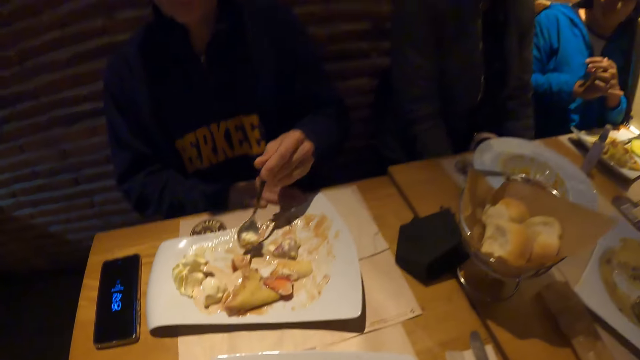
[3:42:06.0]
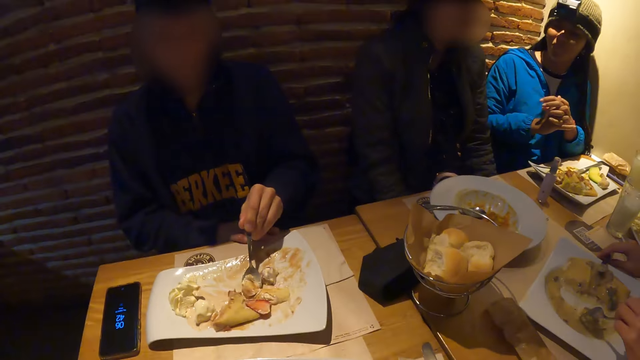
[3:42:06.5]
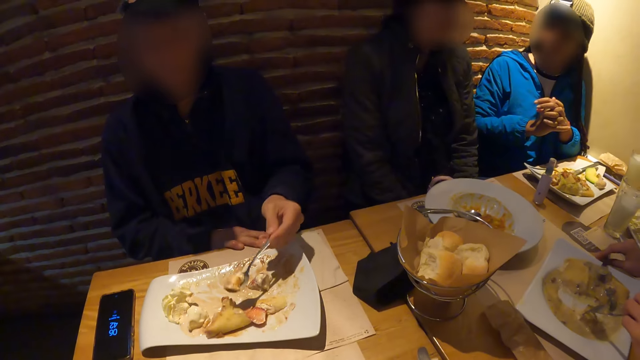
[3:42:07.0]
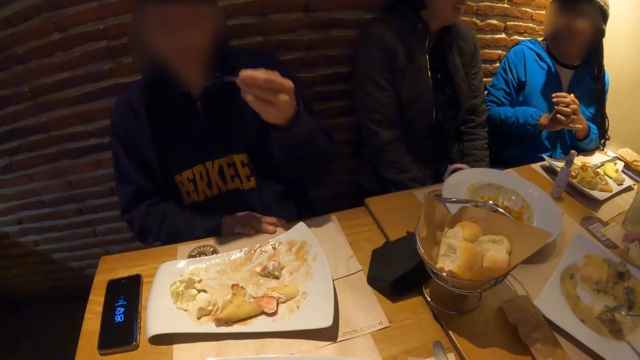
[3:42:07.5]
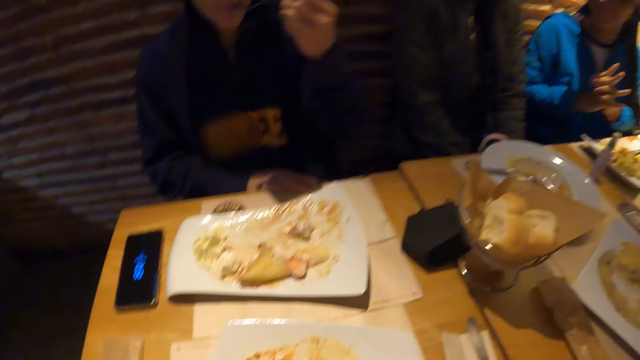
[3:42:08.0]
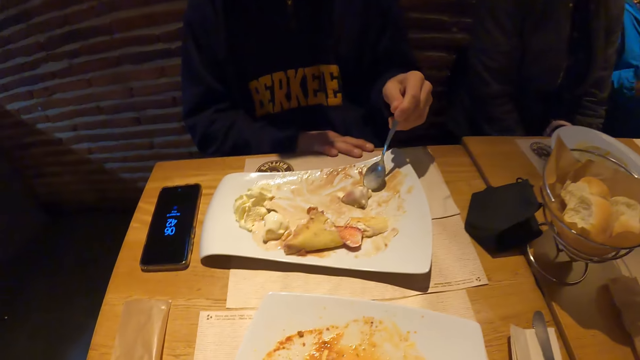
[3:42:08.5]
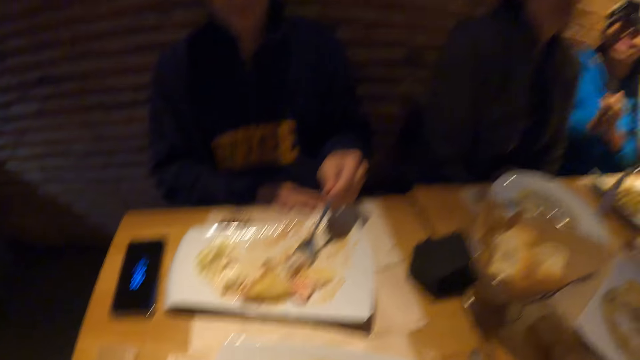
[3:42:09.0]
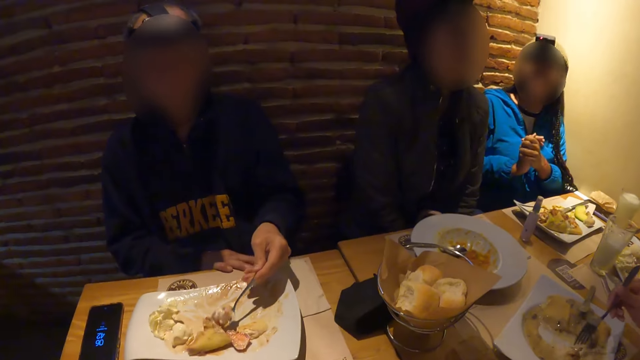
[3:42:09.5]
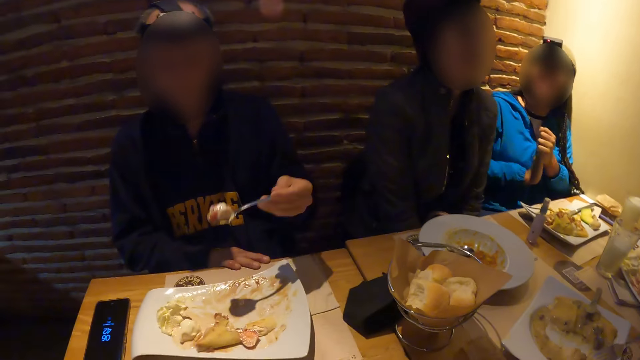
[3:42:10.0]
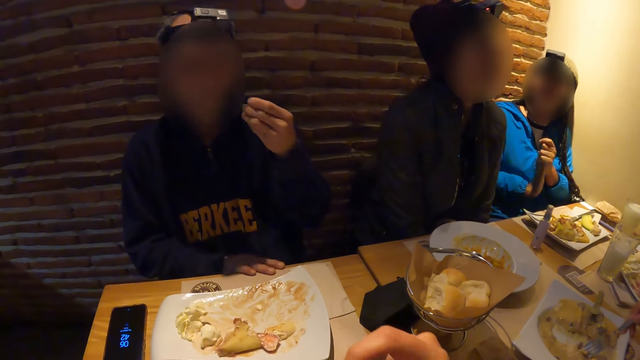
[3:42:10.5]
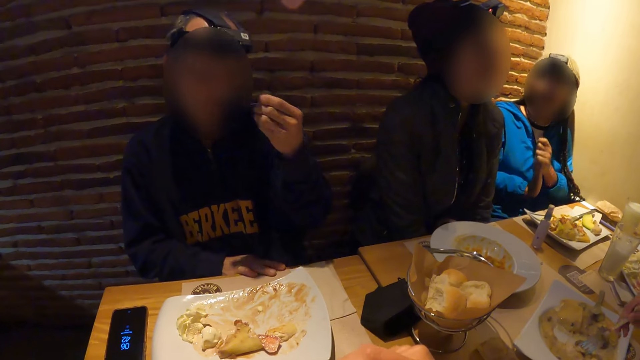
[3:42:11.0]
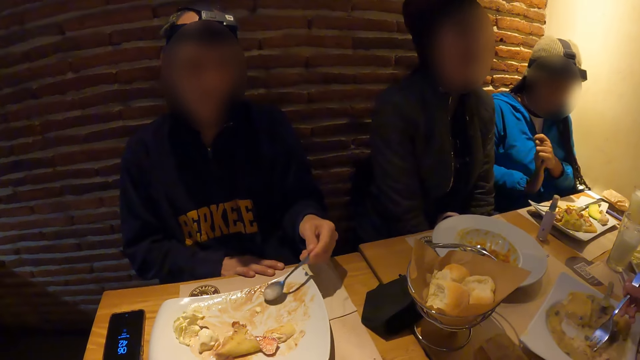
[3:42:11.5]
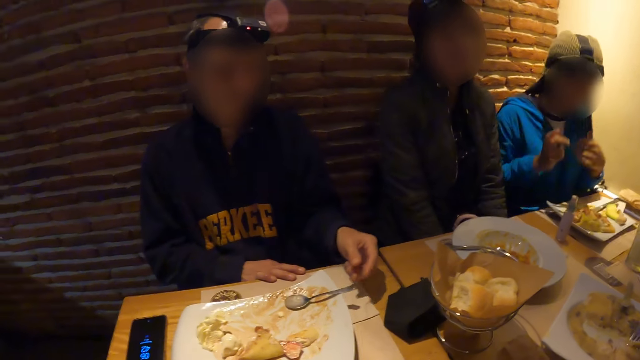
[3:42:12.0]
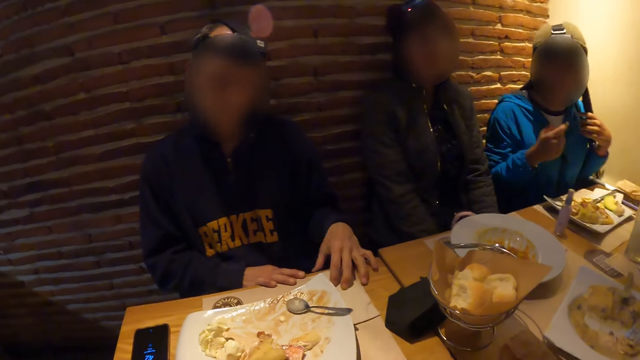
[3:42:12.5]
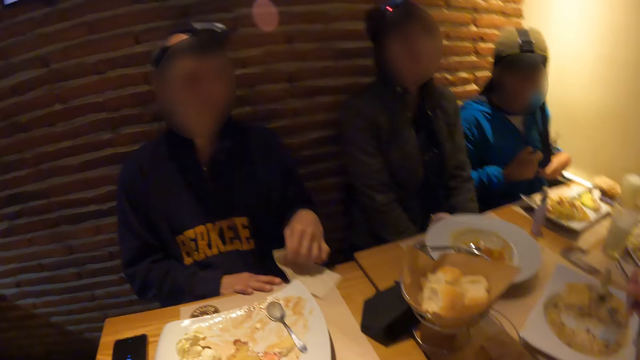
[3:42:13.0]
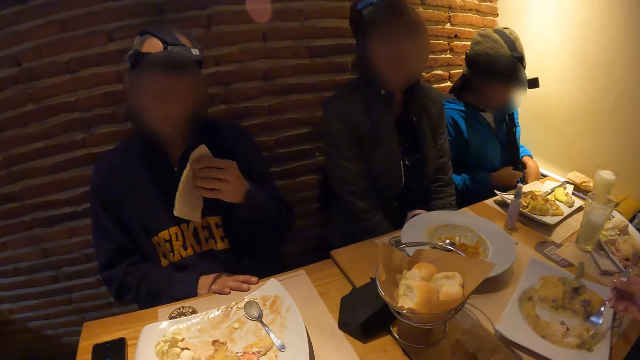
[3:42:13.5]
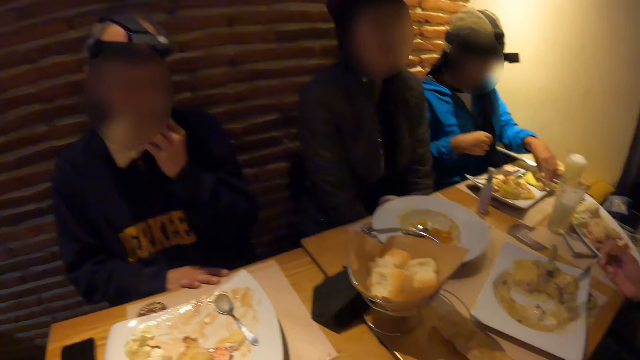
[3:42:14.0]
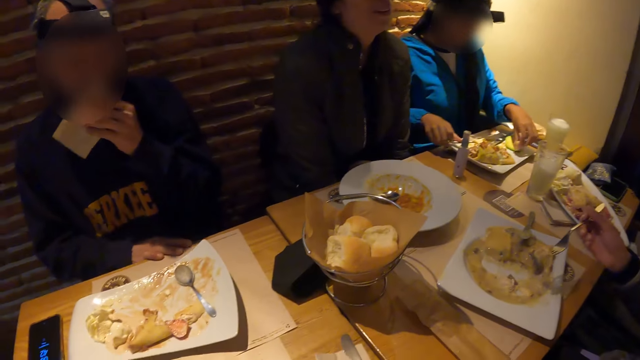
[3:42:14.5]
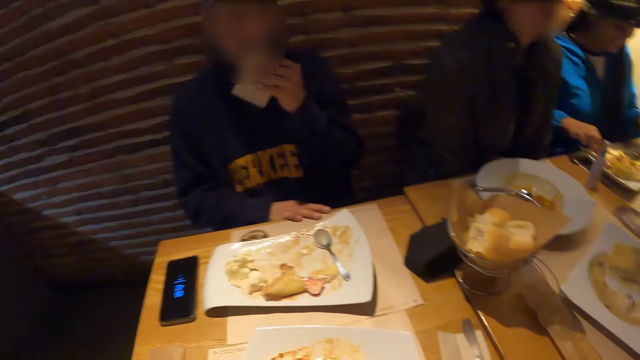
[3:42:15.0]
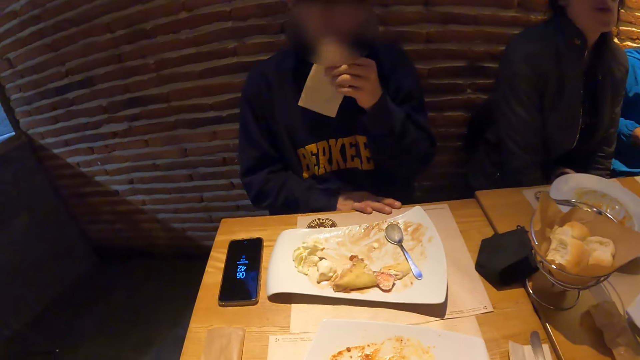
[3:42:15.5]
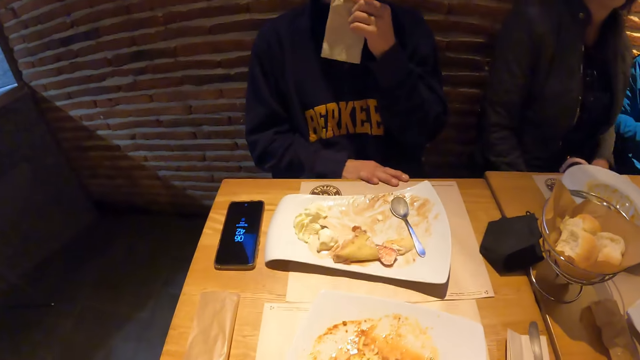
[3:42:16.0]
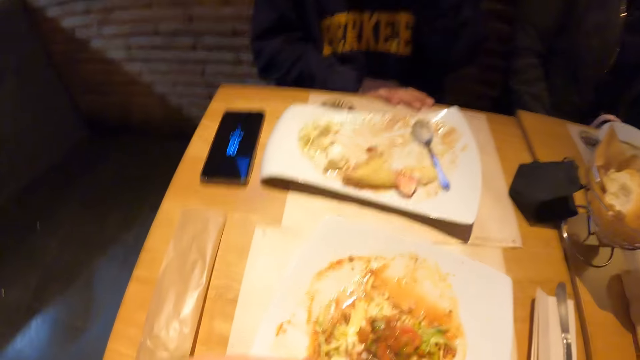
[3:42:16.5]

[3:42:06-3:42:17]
The camera wearer looks around the dining table. A man places the spoon in the plate with his left hand. He picks the napkin from the table with his left hand and cleans his mouth with the napkin in his left hand. The camera wearer looks around the dining table again.

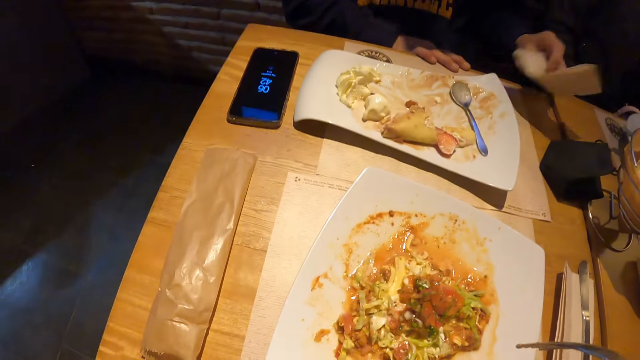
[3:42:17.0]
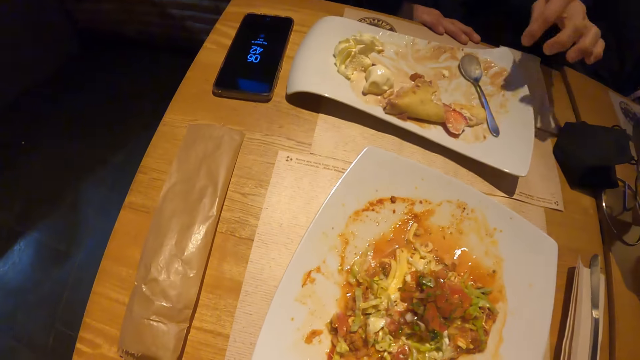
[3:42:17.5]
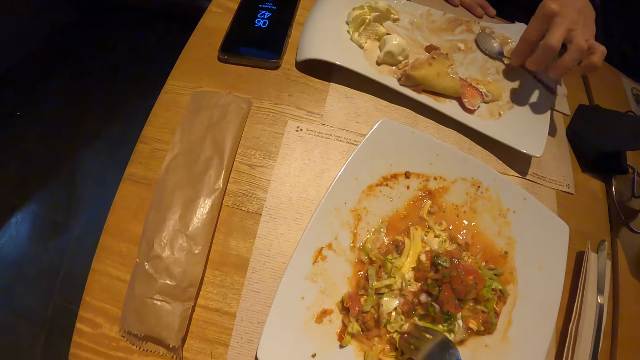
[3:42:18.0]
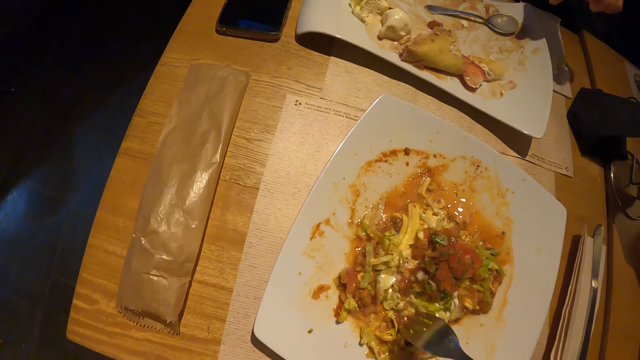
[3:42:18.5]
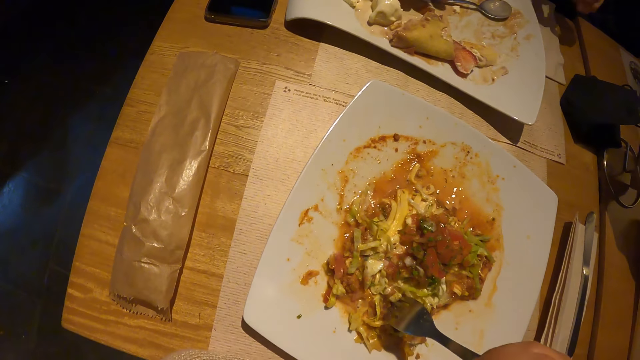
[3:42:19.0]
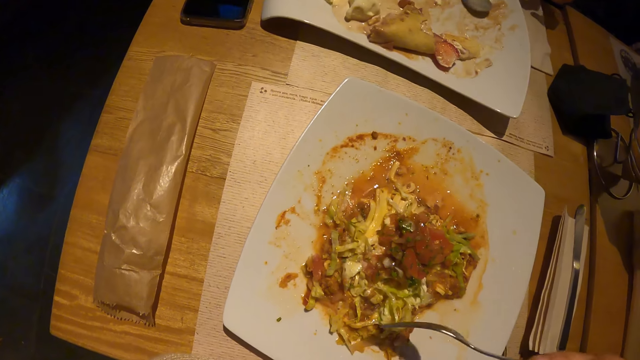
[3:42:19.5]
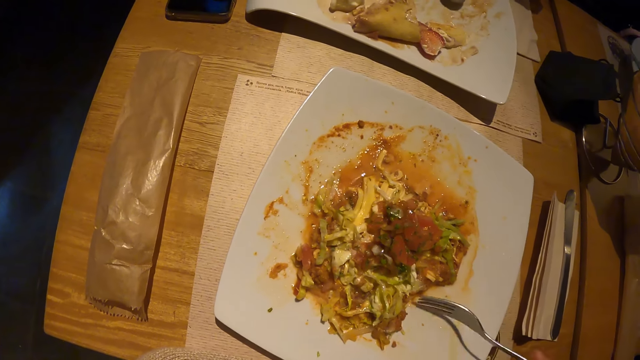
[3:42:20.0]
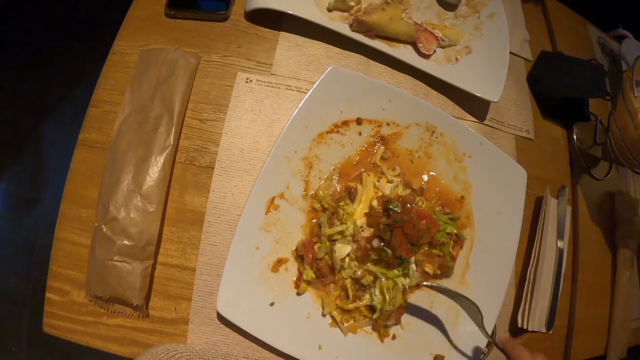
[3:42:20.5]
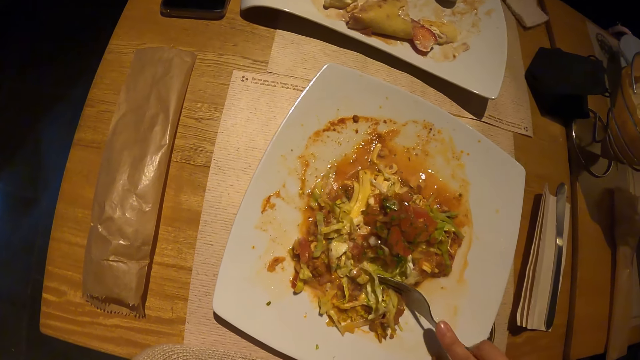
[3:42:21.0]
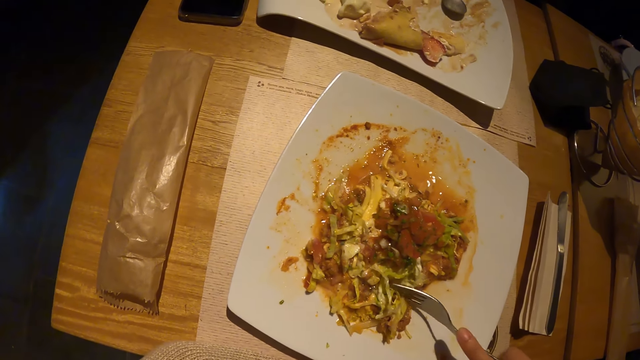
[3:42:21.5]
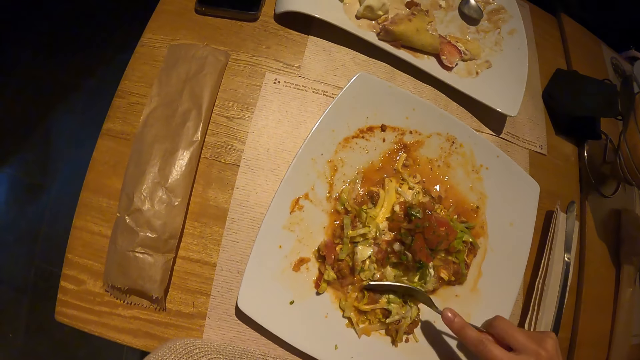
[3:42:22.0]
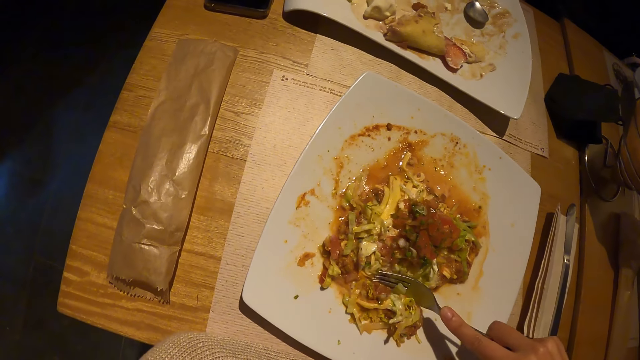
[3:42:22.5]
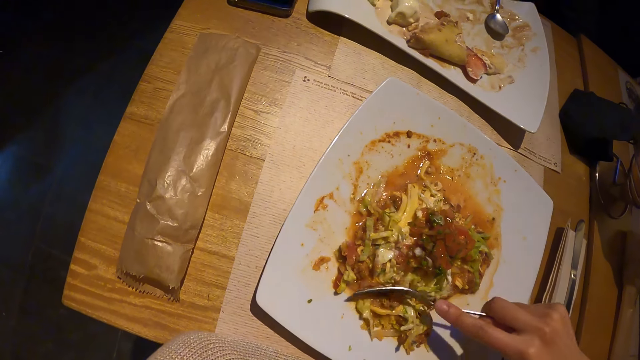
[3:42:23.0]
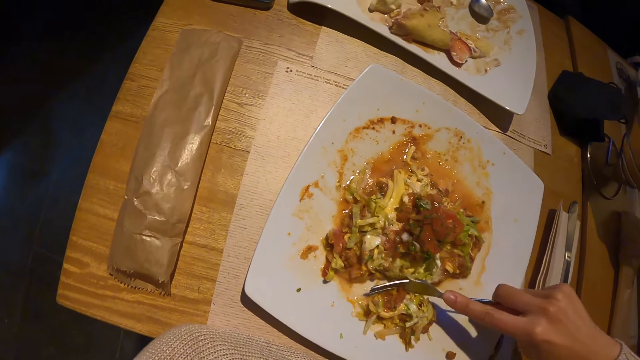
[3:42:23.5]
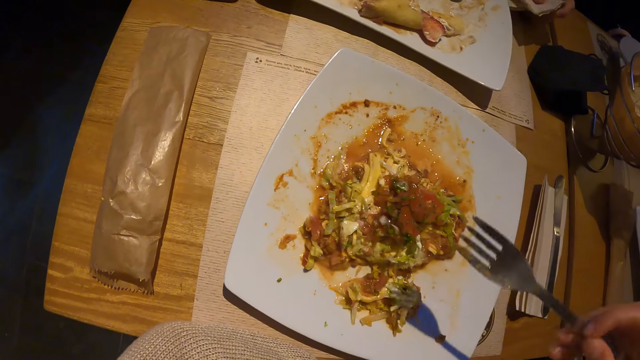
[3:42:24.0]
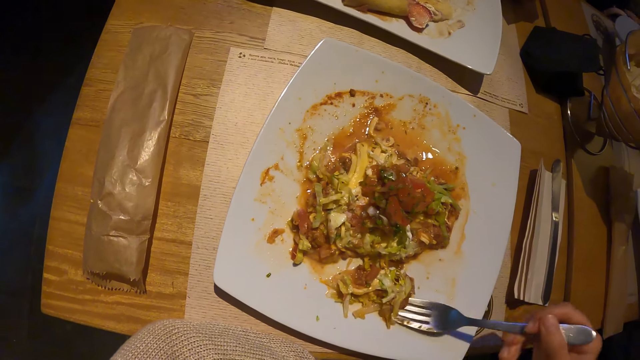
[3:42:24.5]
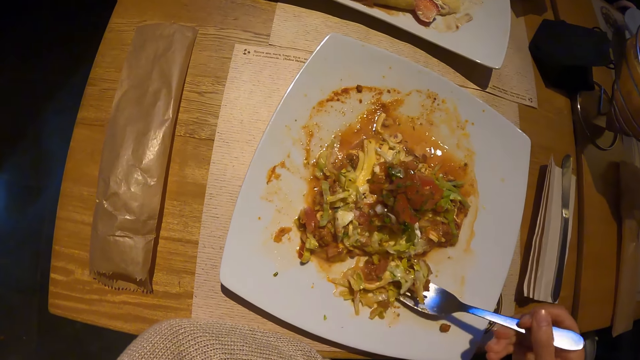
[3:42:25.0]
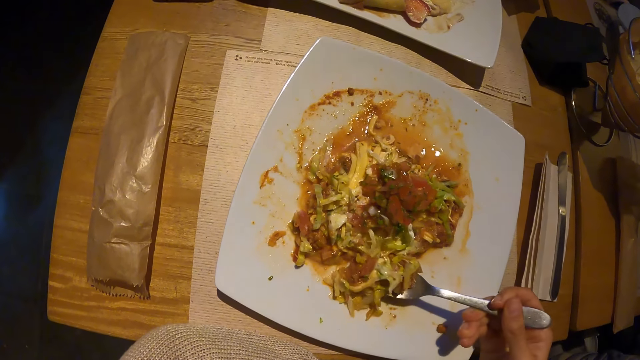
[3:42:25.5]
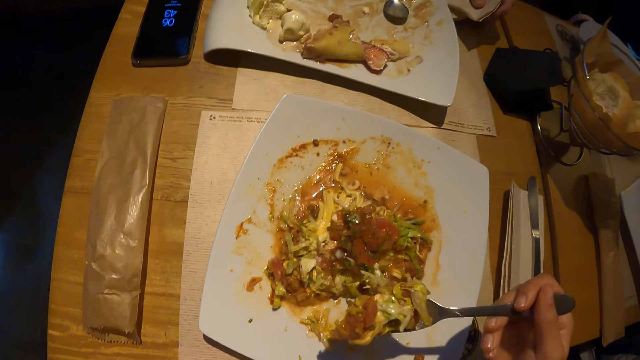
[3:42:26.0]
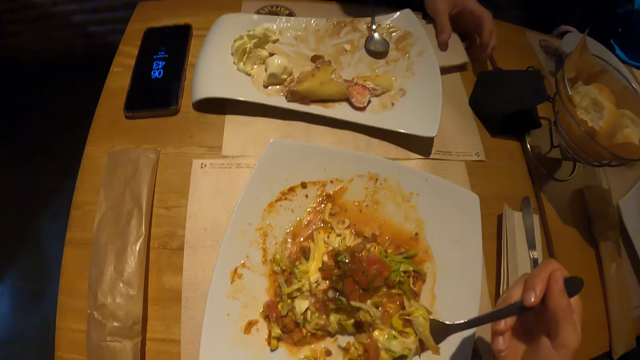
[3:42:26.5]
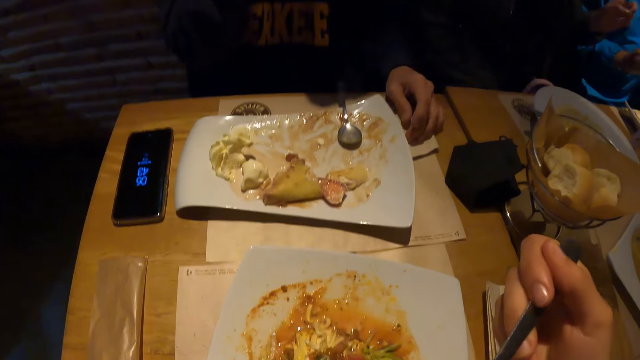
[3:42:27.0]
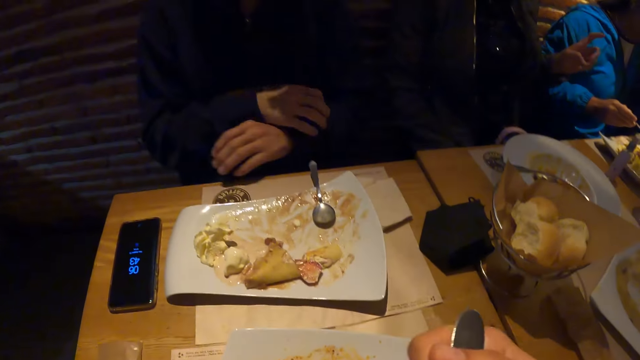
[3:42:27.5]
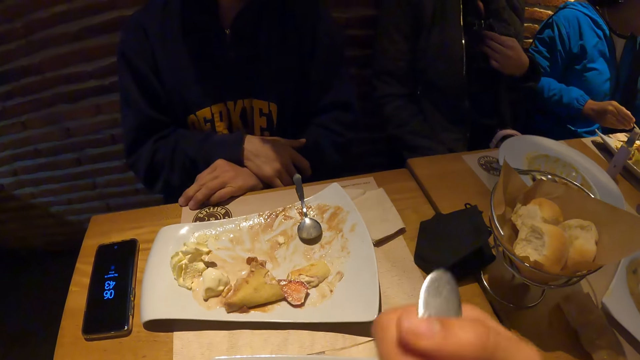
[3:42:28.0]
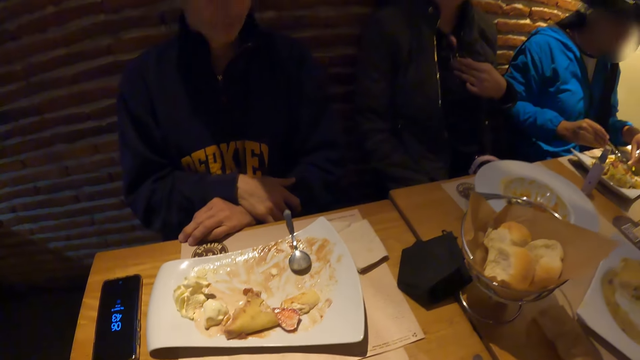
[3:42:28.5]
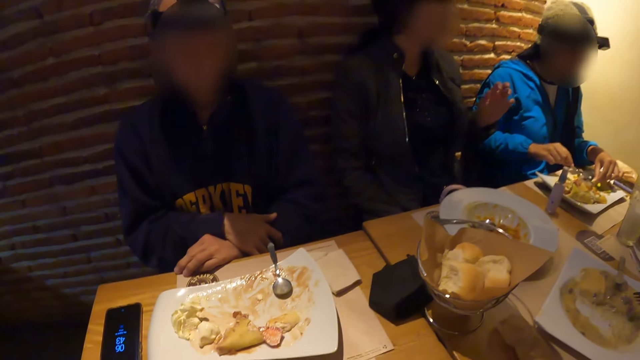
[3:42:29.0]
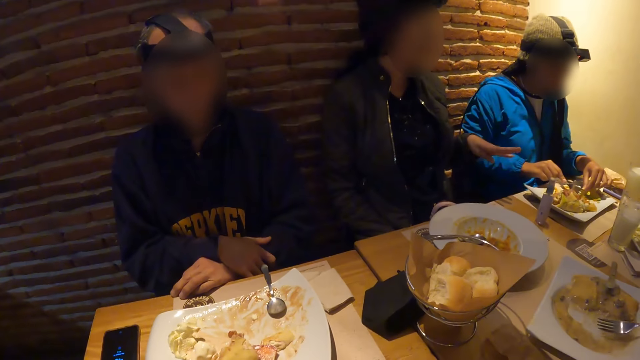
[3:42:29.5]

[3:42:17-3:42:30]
The man places the napkin on the table with his left hand. He moves the spoon with his left hand. He moves the spoon with his right hand. He picks the napkin from the table with his left hand. The camera wearer eats the food. The man places the napkin on the table with his left hand. The camera wearer eats the food again.
